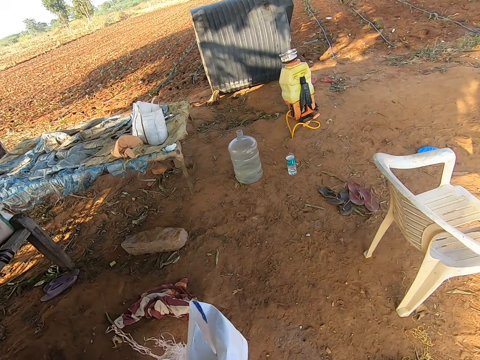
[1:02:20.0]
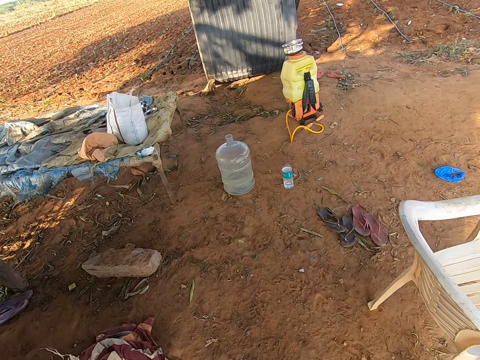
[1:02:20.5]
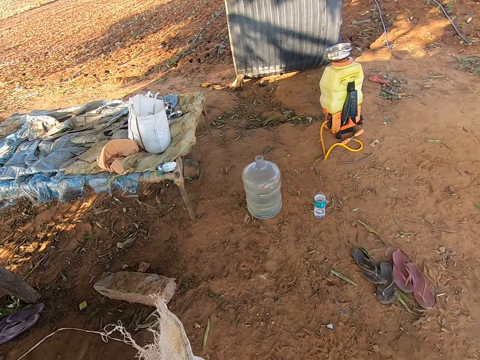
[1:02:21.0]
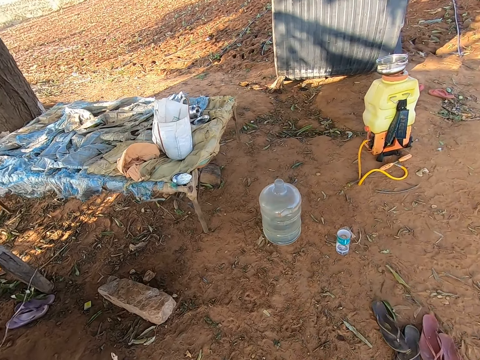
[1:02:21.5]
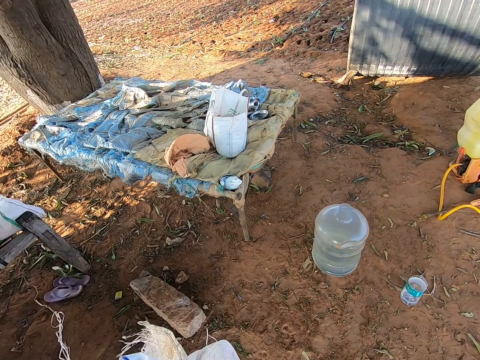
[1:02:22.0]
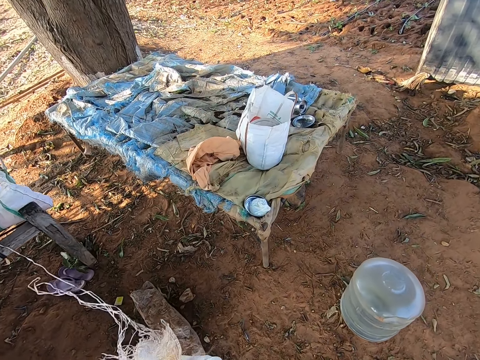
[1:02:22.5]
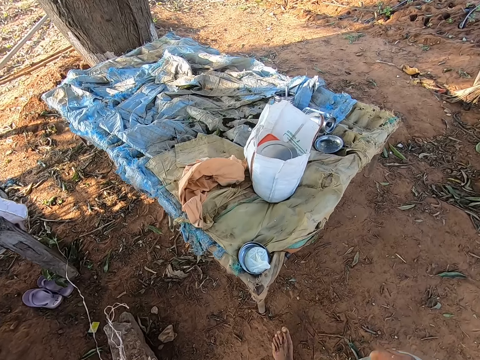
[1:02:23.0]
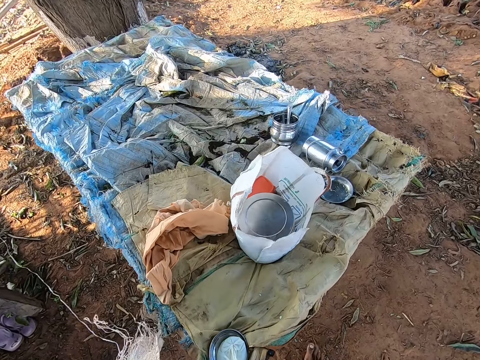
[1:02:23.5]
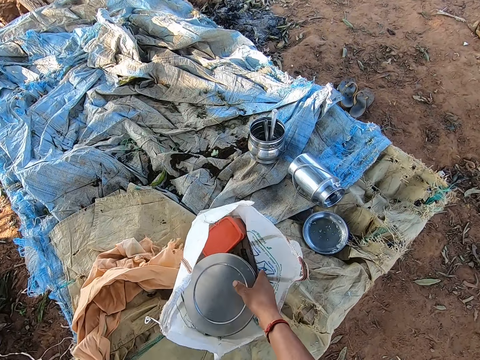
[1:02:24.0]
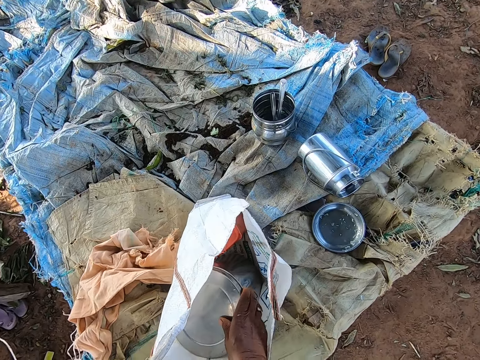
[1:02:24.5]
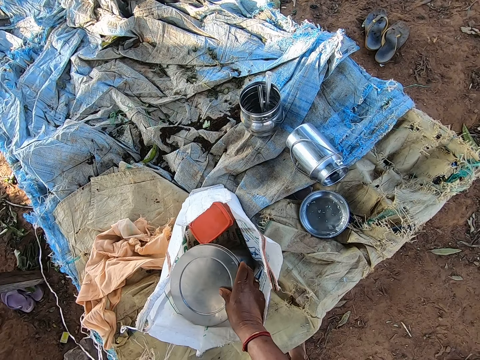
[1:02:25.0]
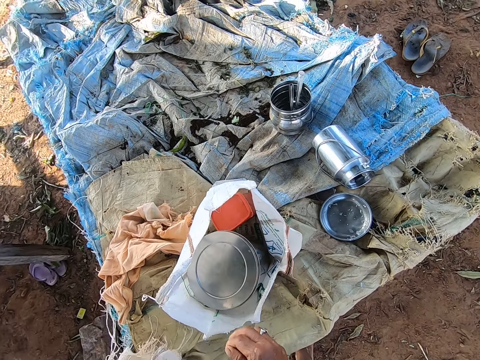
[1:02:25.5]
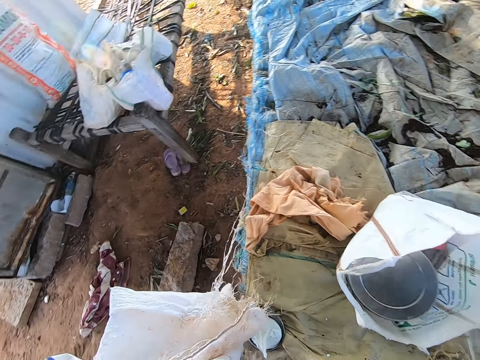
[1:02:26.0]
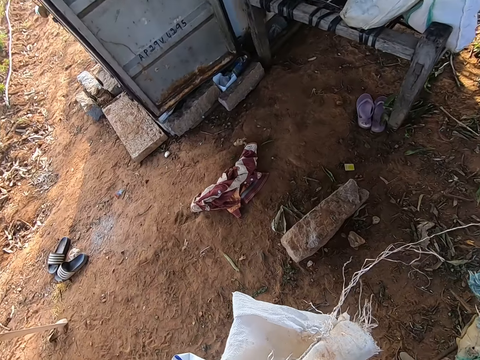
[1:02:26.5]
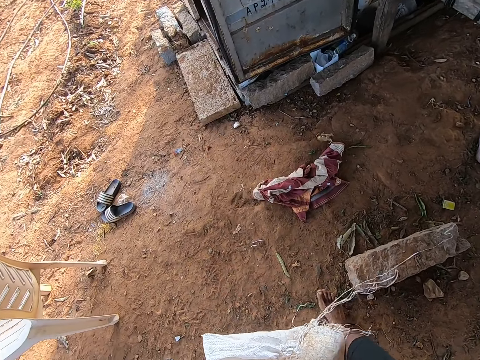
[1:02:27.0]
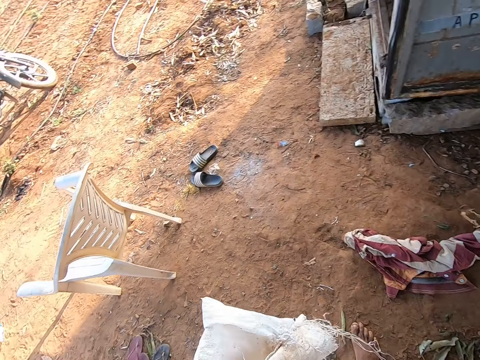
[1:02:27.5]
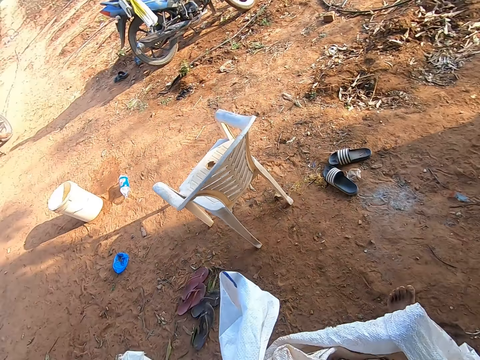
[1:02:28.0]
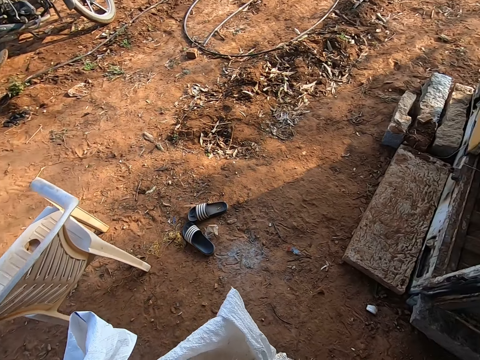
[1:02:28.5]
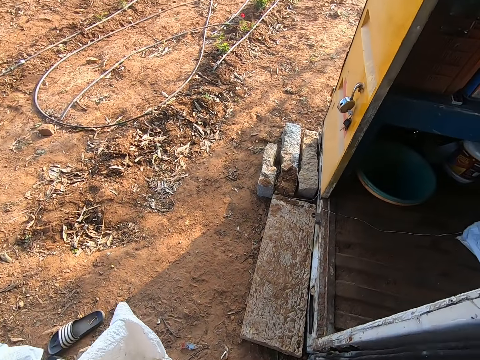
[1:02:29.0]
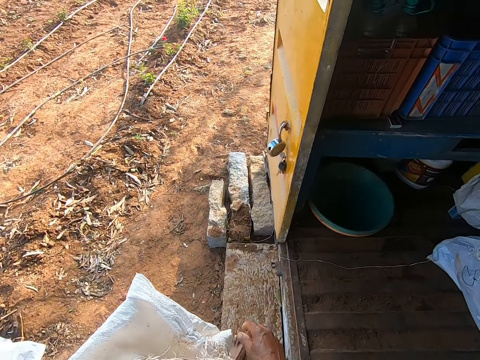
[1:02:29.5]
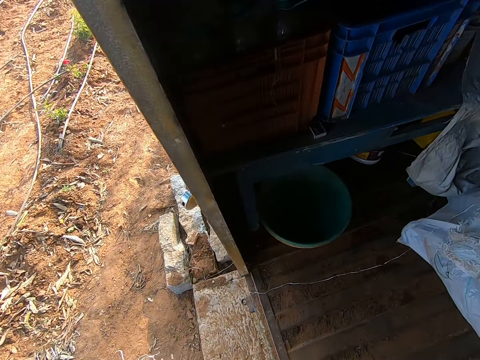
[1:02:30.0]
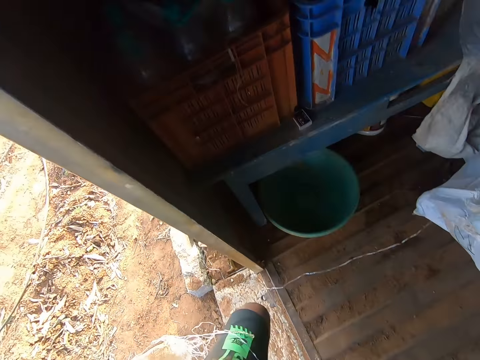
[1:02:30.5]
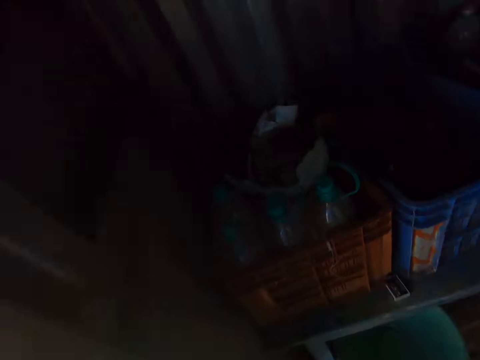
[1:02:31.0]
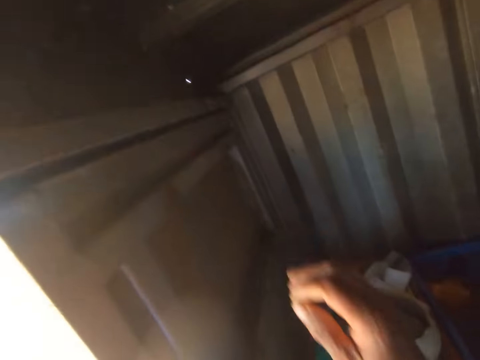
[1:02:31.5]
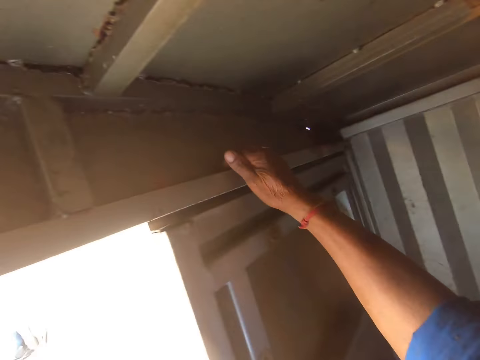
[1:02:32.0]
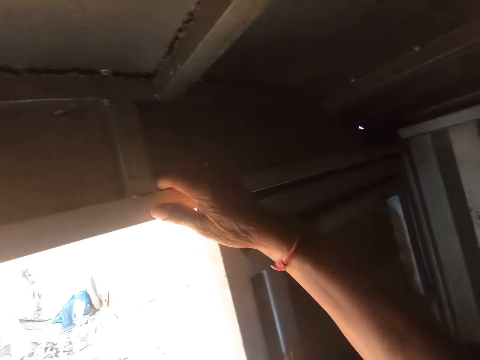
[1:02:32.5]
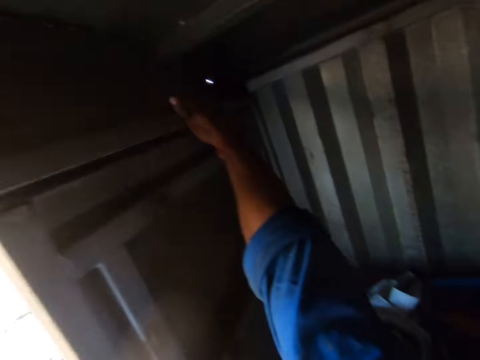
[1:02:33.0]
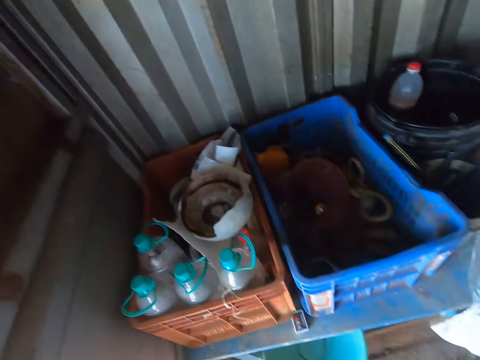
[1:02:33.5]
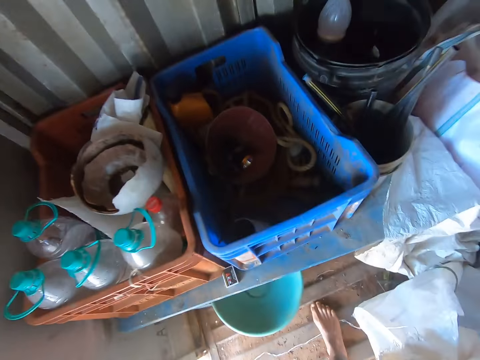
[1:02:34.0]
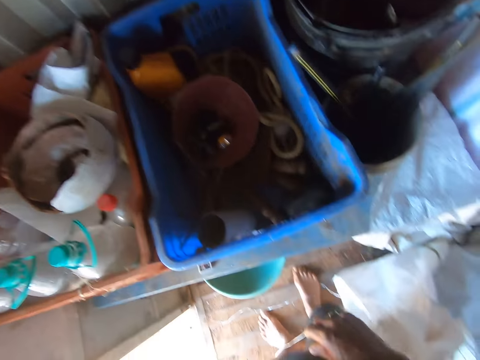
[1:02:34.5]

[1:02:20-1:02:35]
The camera wearer walks around the compound. He checks a food flask in a bag with his right hand. He picks up a sack. He looks around the store. He moves his right hand on top of a door.

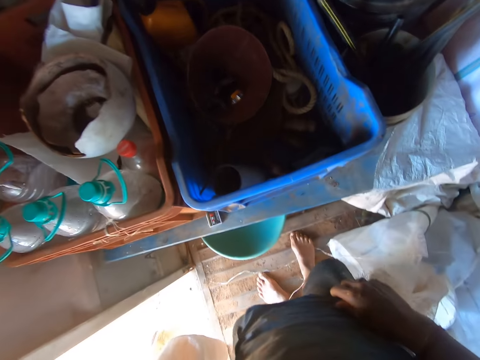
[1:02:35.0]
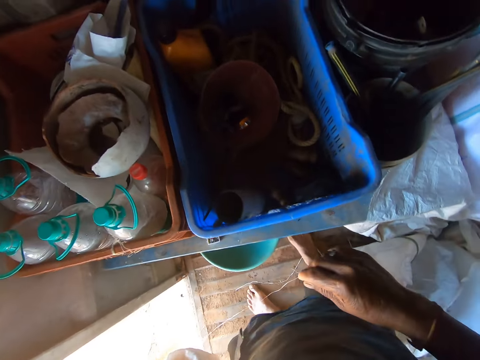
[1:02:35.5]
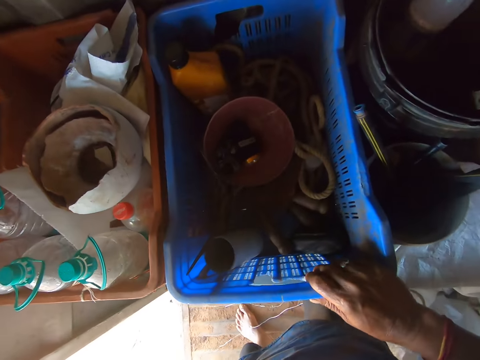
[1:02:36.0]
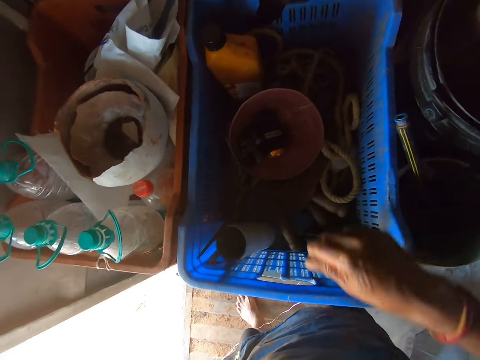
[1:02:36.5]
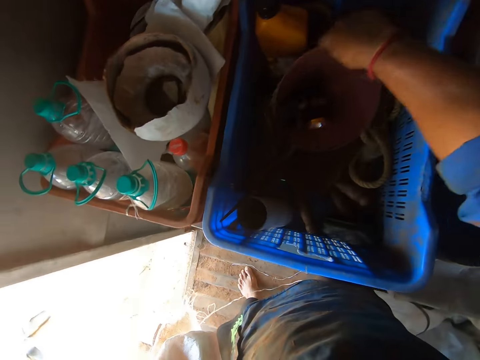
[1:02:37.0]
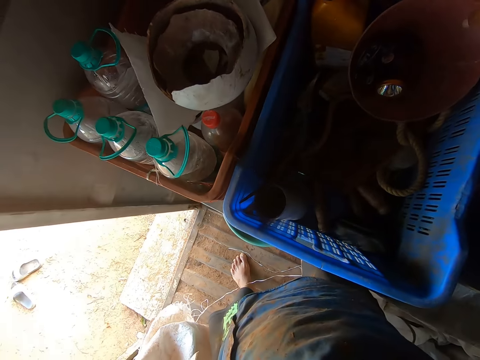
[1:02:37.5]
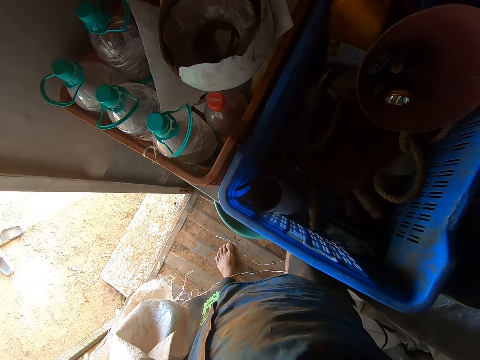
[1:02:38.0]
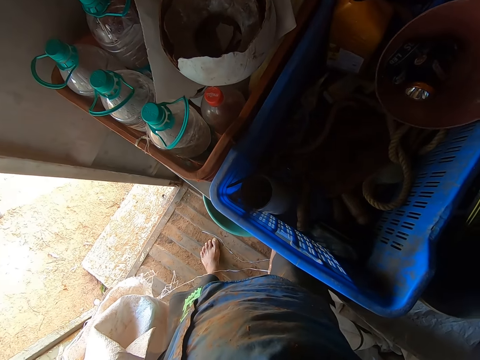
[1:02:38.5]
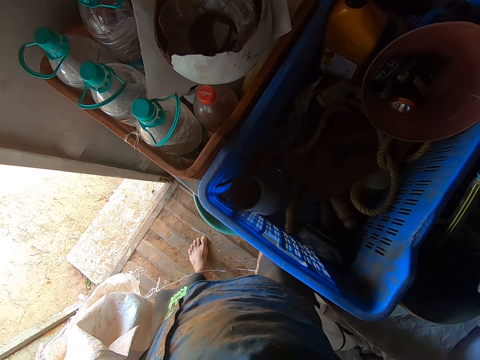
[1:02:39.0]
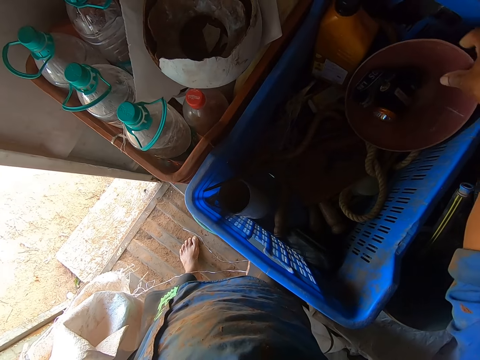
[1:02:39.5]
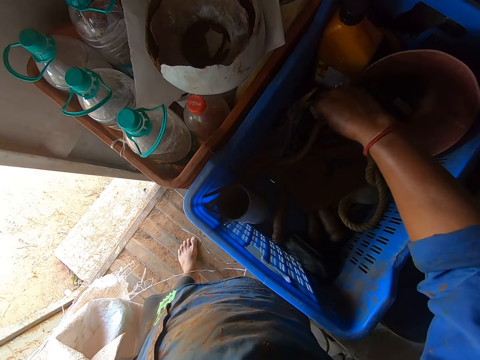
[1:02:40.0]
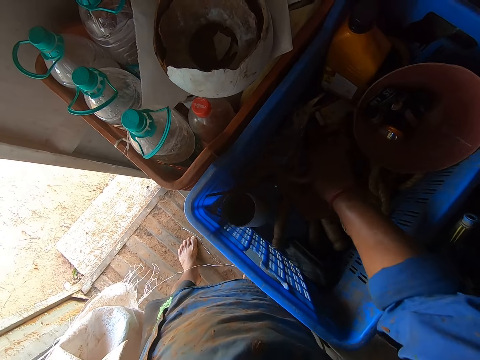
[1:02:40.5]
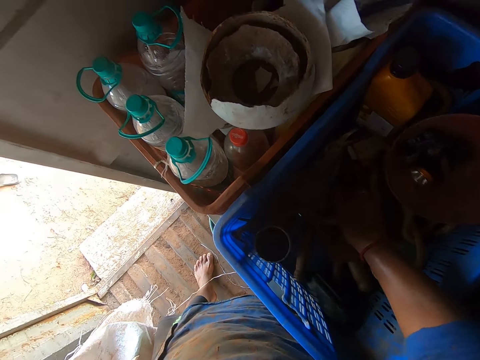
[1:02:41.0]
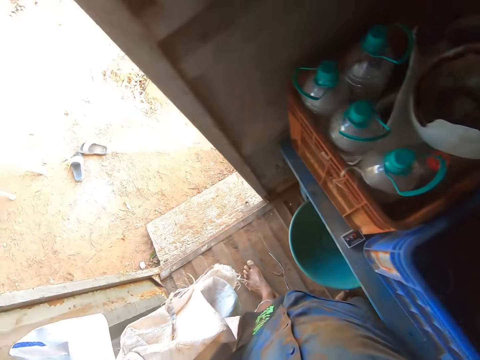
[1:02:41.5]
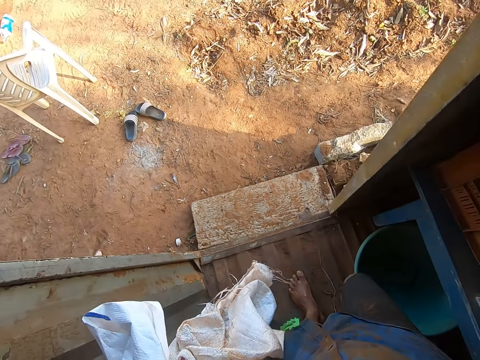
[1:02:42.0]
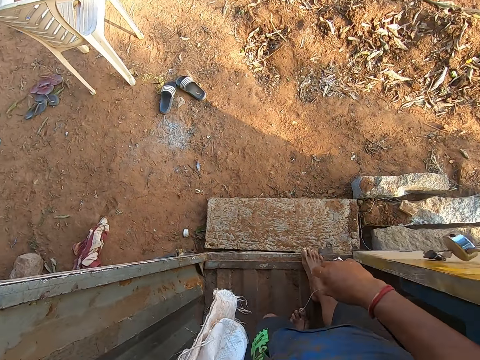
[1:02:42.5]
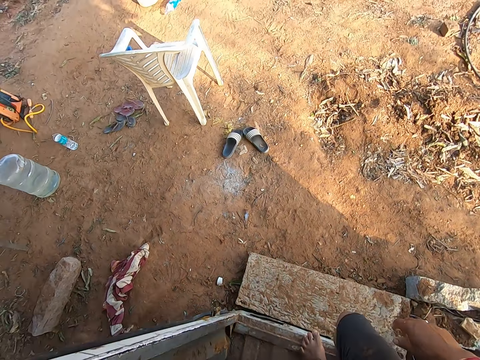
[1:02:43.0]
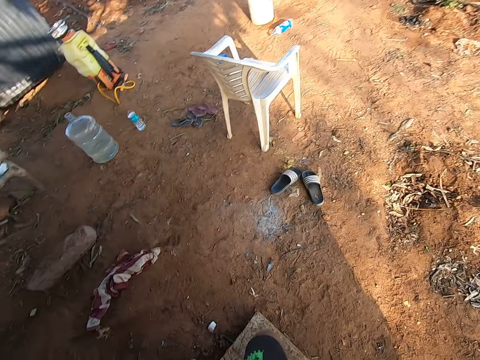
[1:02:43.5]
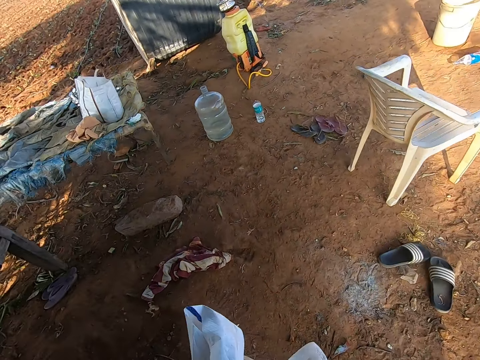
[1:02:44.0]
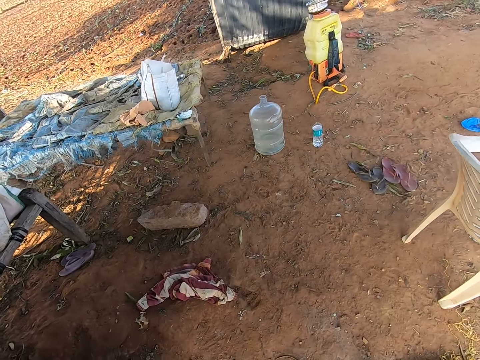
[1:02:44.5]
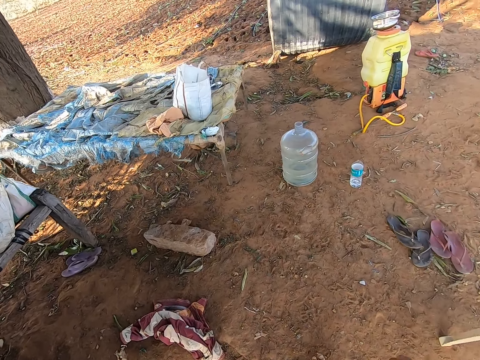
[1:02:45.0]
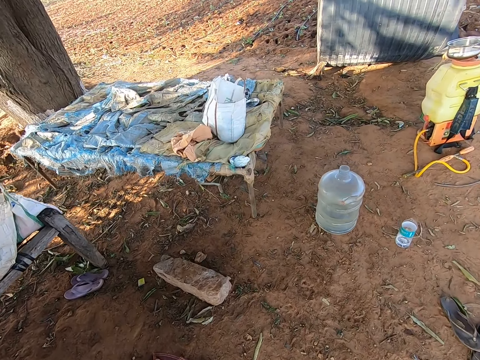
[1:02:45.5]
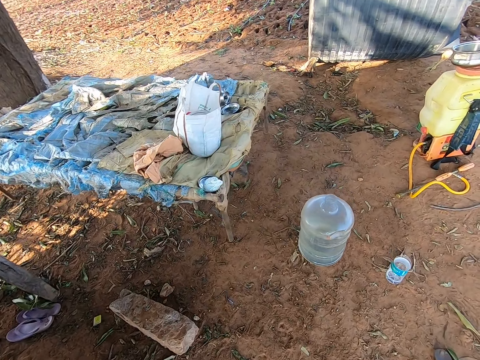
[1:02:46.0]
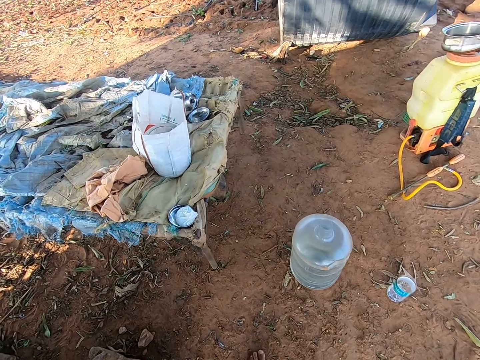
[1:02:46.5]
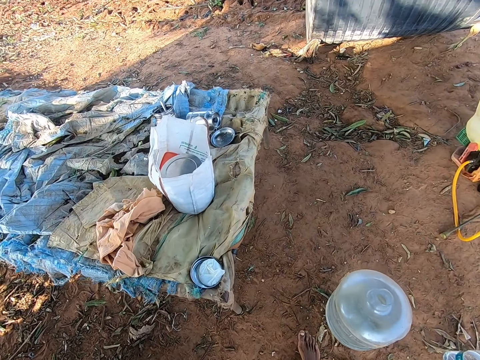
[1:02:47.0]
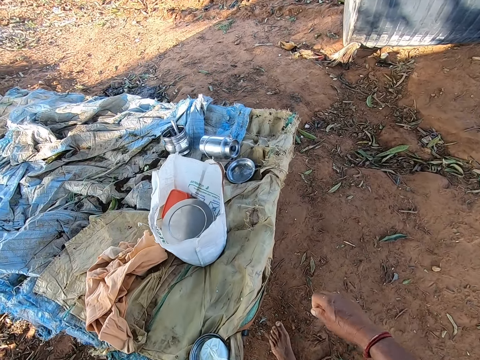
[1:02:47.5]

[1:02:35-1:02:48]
The camera wearer holds a crate with his right hand. He moves a bowl in the crate with his right hand. He checks through the crate with his right hand. He looks around the store. He converses with a man. He walks around the compound.
